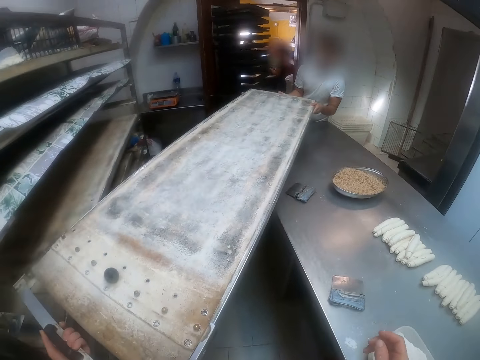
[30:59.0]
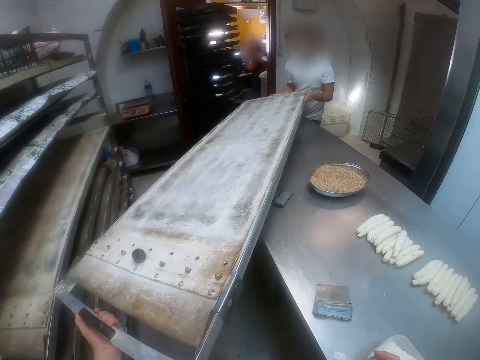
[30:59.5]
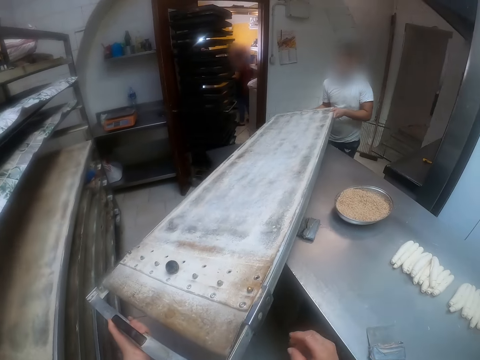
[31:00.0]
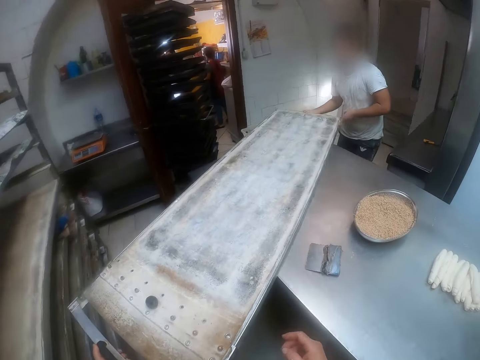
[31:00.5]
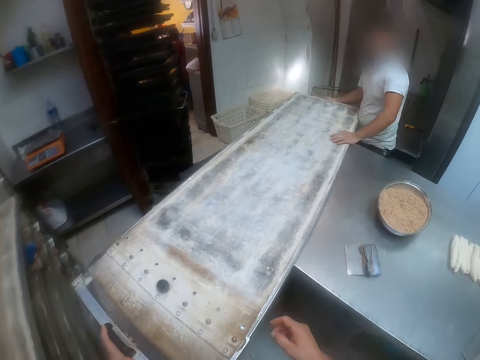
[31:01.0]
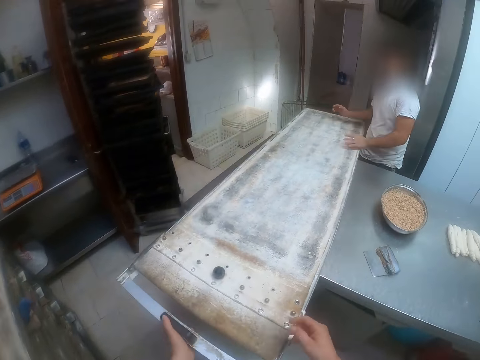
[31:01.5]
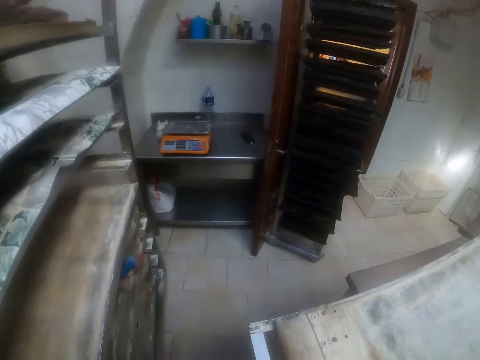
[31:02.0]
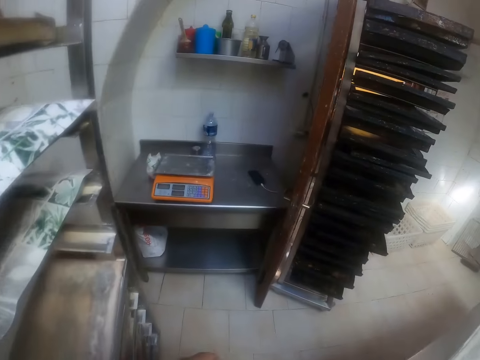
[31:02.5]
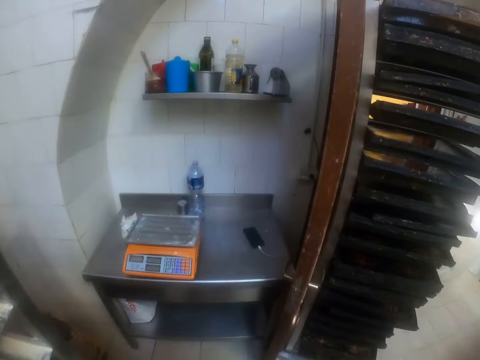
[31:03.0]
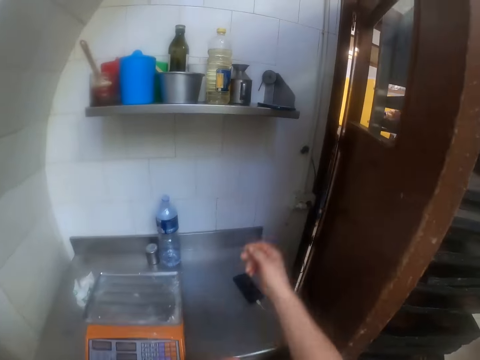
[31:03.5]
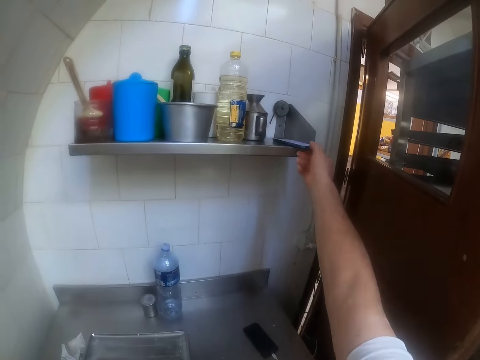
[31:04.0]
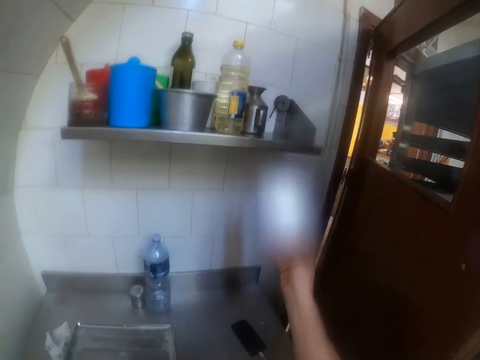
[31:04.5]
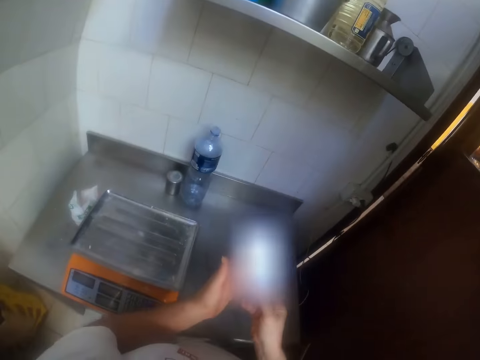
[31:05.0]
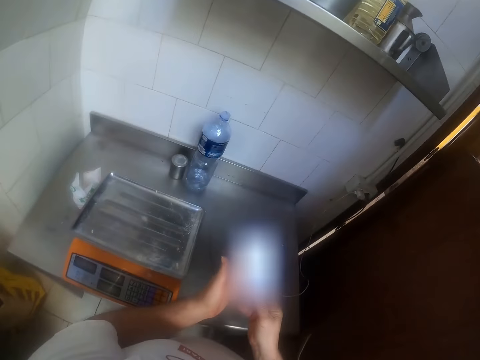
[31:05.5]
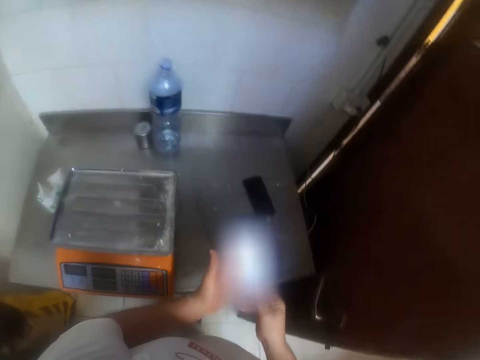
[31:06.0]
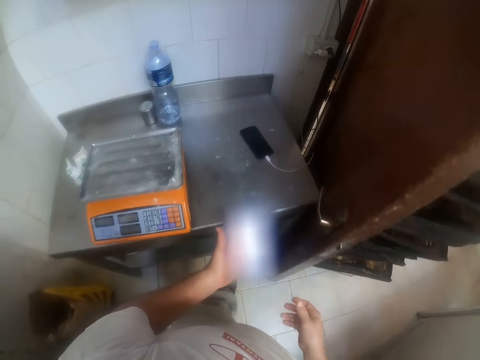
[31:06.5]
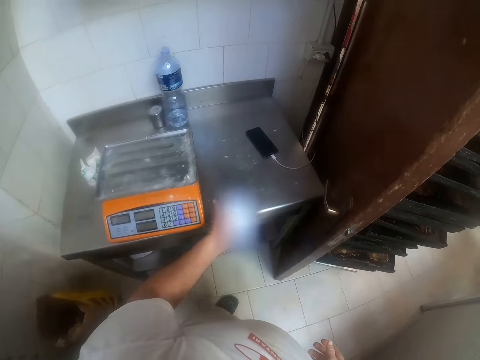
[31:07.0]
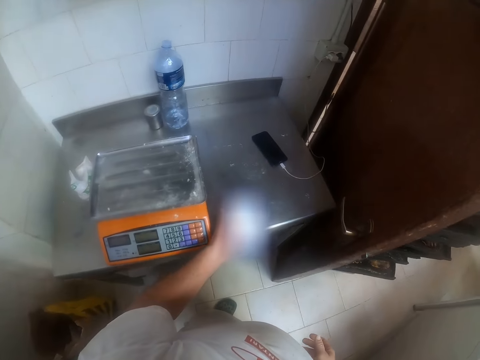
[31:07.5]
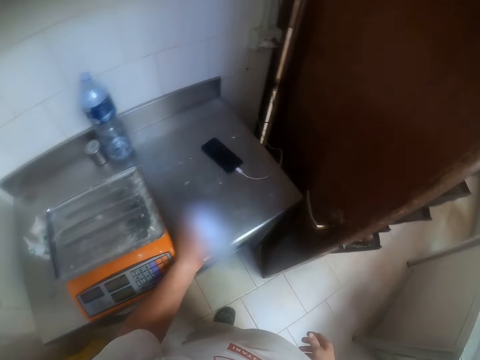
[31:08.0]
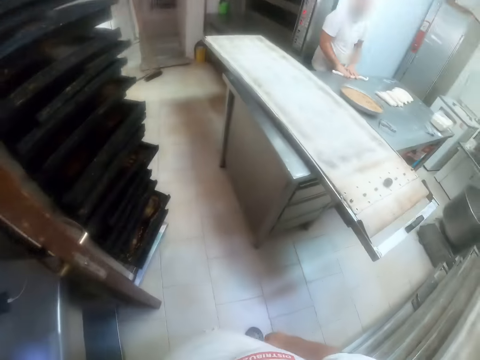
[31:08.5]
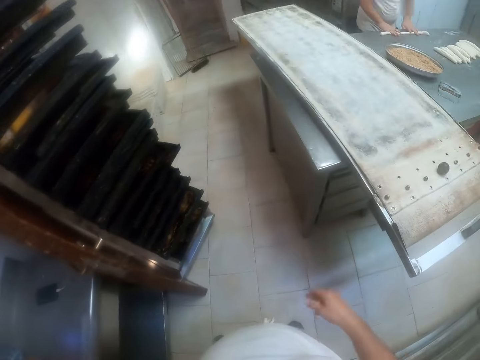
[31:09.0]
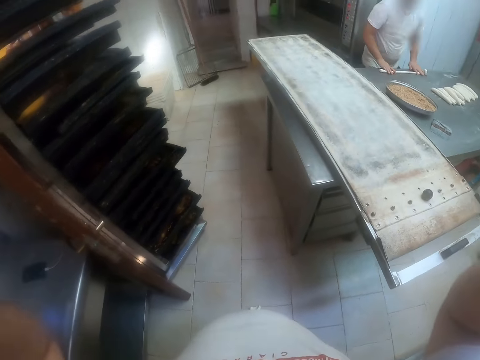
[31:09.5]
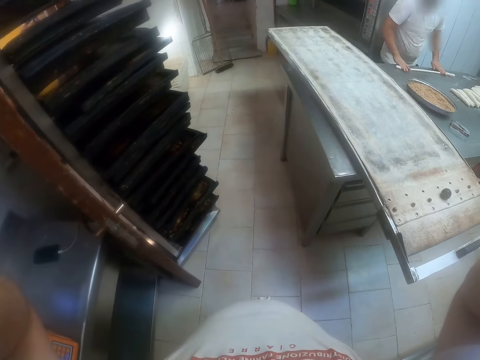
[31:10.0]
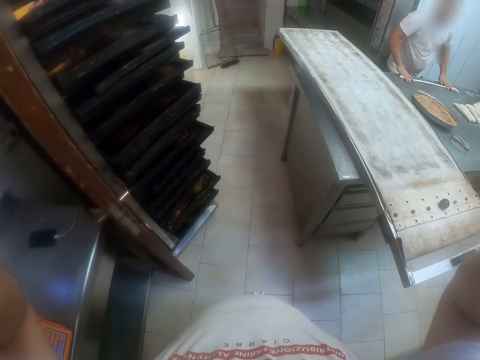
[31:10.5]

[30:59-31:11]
The camera wearer moves the manual oven loader or tray on the baking table with the man. The man touches the manual oven loader with his left hand. The camera wearer puts the tray on the table. He walks around the kitchen. He picks up a phone from a wall rack with his right hand. He puts the phone in his left hand. He looks at his phone. He drops the phone in his left hand on a baking table. The man rolls dough on the baking table with a rolling pin with both hands. The camera wearer fixes the camera.
